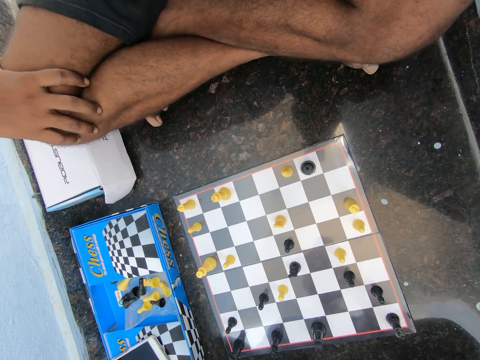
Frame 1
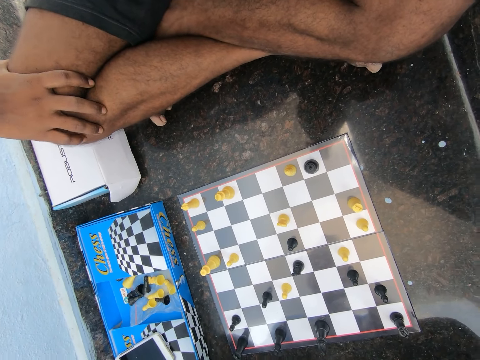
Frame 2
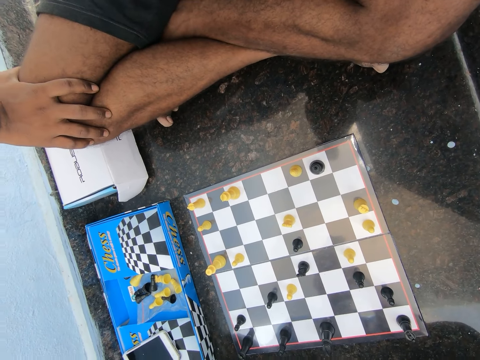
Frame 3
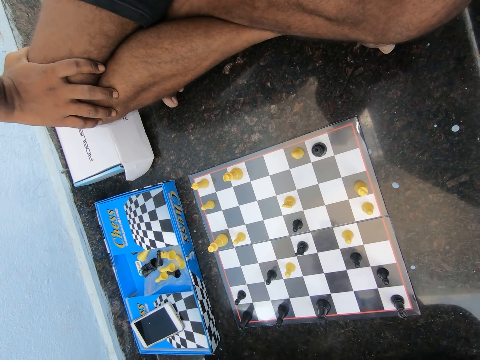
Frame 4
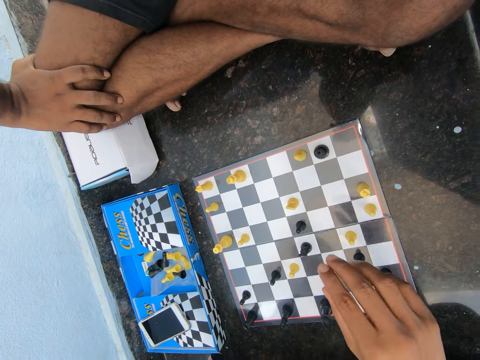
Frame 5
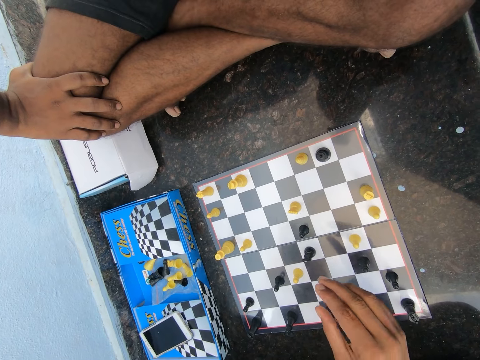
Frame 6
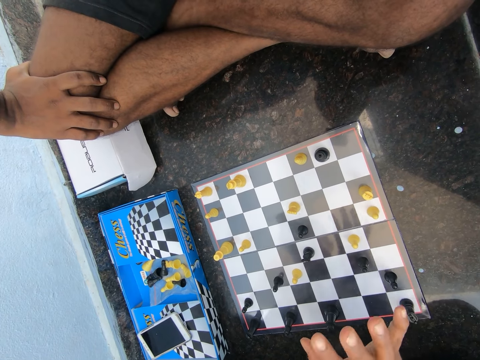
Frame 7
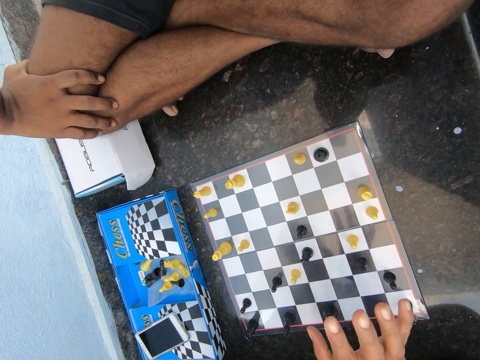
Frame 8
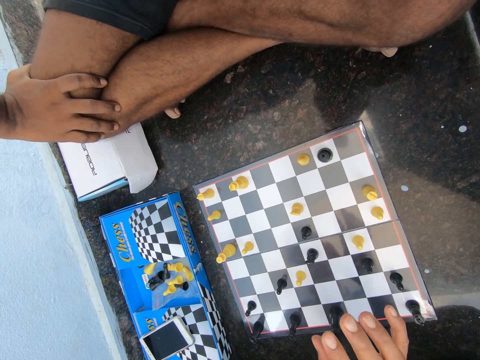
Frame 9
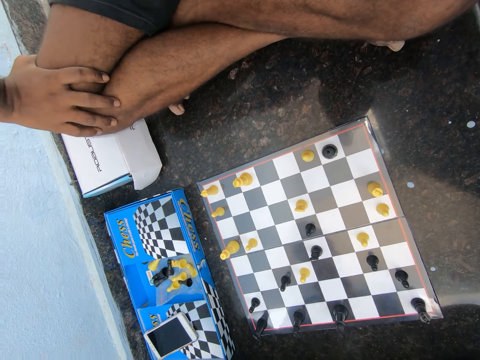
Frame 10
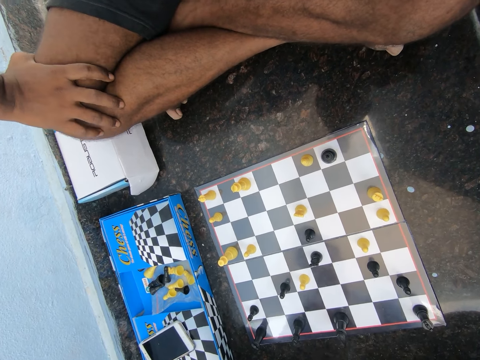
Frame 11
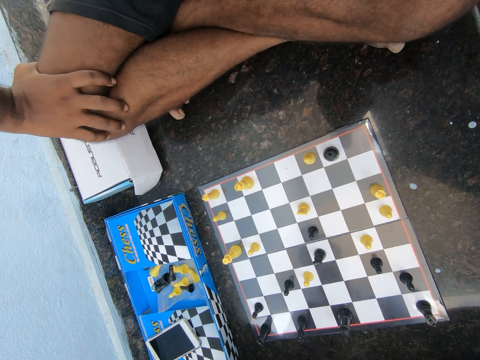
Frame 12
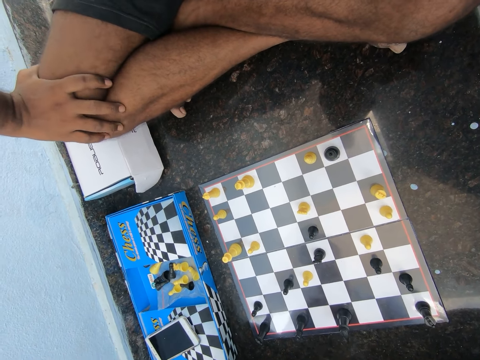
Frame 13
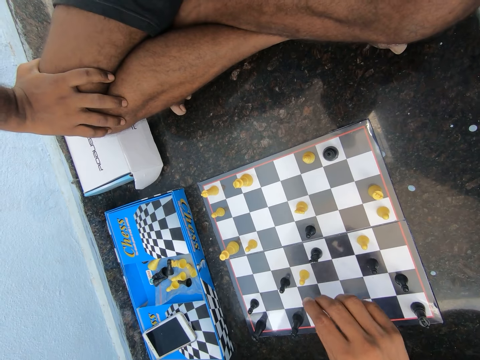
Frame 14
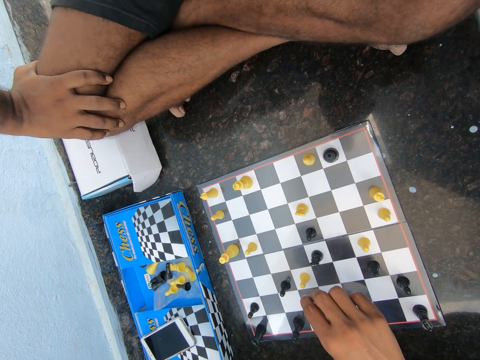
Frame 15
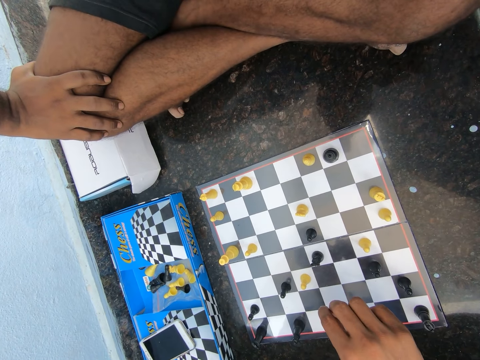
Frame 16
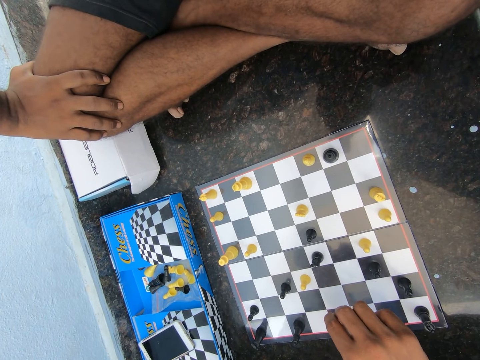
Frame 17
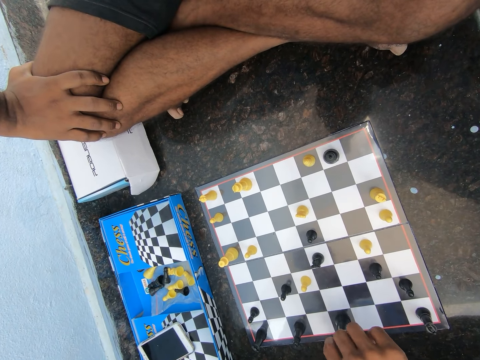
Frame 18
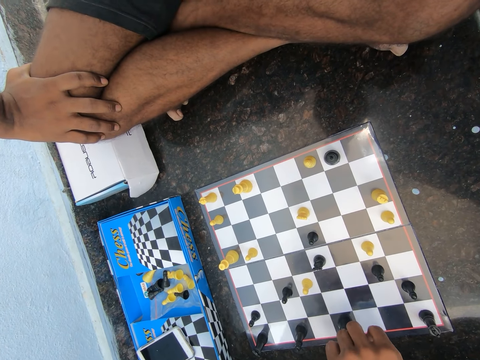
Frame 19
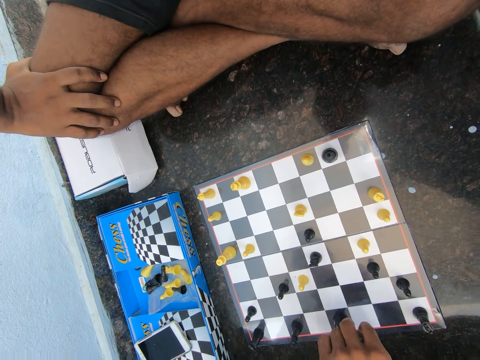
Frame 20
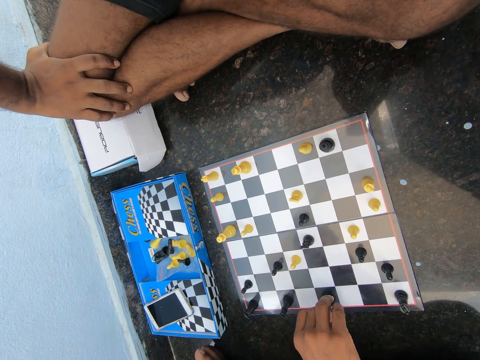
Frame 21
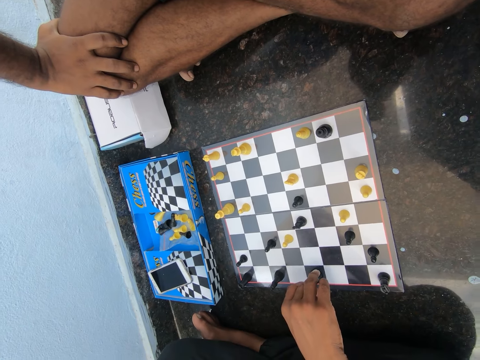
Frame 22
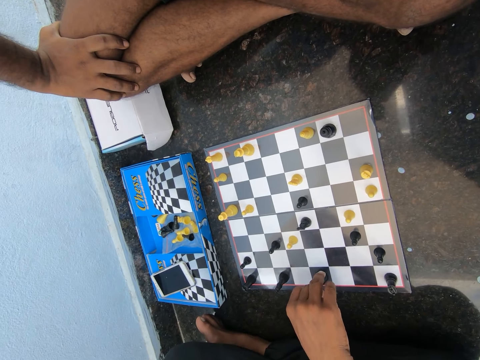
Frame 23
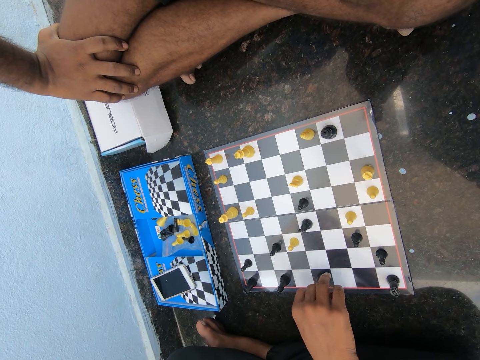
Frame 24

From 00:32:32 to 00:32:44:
A man stops shaking his right hand. The camera wearer moves a hand over the chess board. They use gestures. They discuss with the man in the room. The man shakes his knee with a hand and shakes his right hand on his lap. The camera wearer looks at the chess board. They move a hand over the chess board. The man stops shaking his right hand. The camera wearer holds a chess pawn.

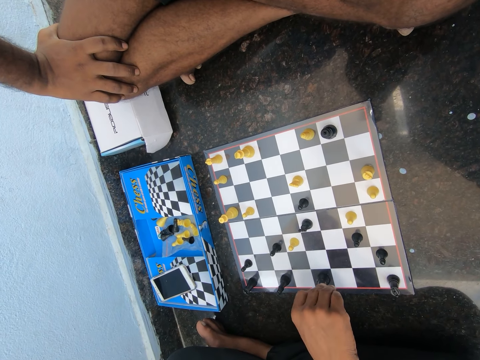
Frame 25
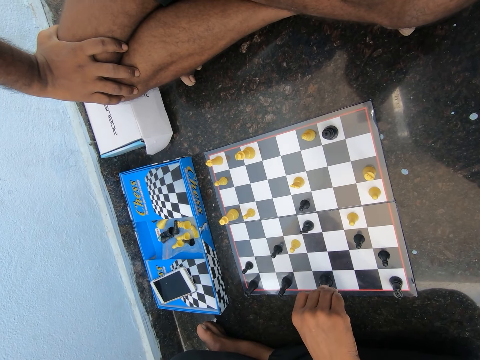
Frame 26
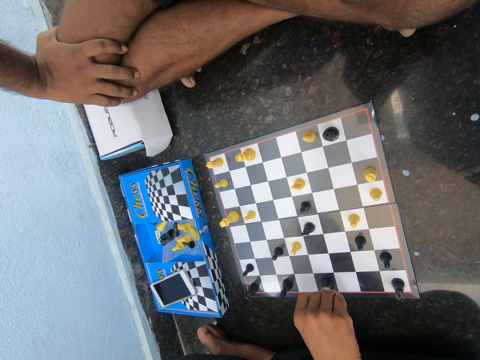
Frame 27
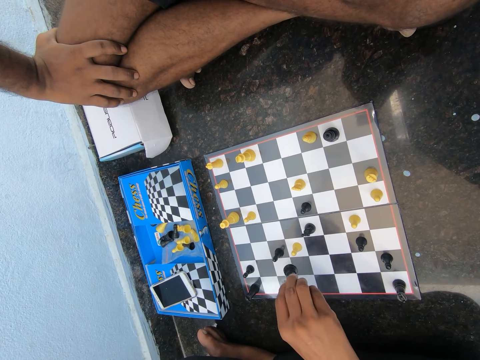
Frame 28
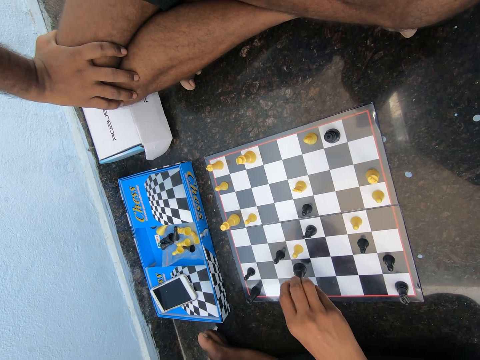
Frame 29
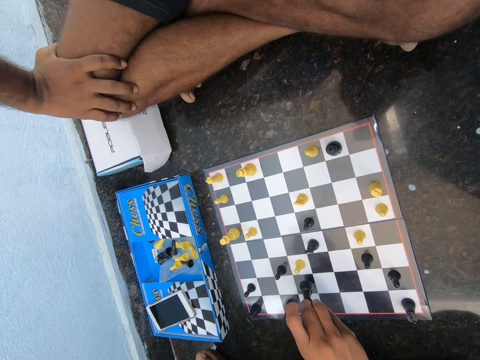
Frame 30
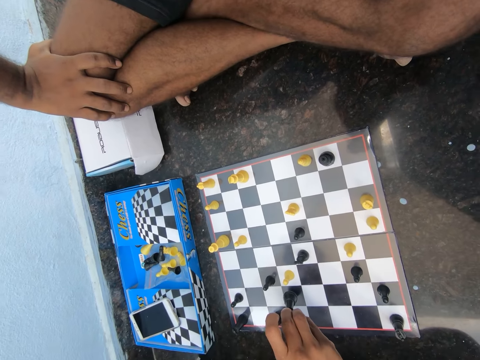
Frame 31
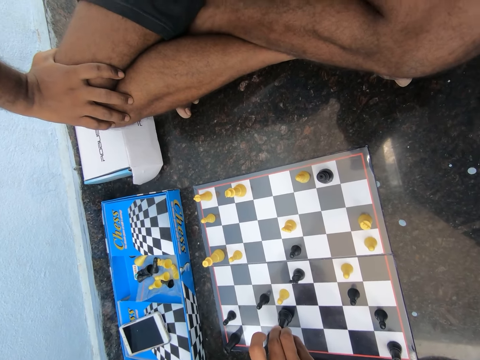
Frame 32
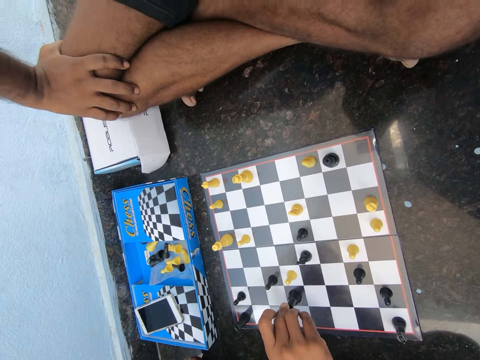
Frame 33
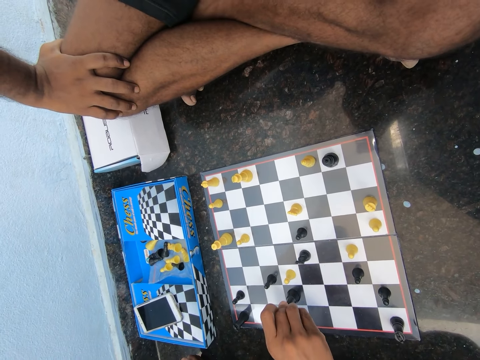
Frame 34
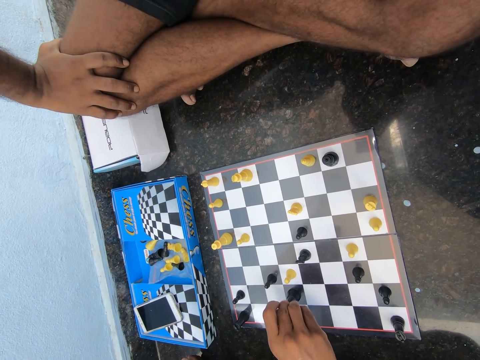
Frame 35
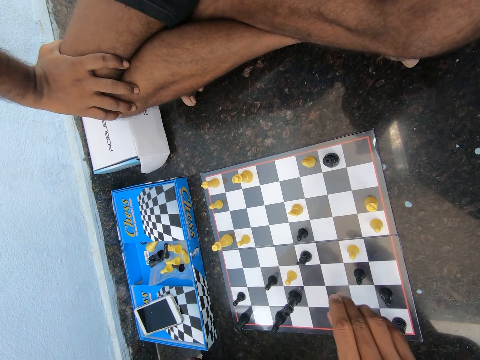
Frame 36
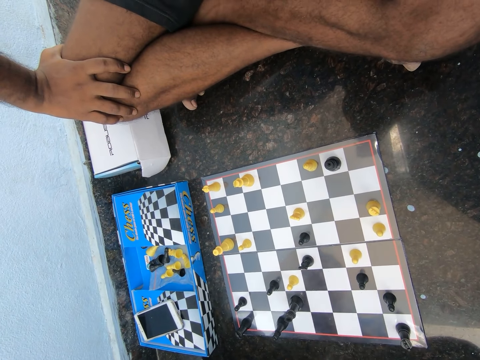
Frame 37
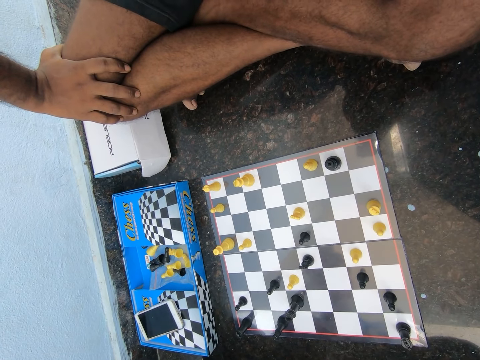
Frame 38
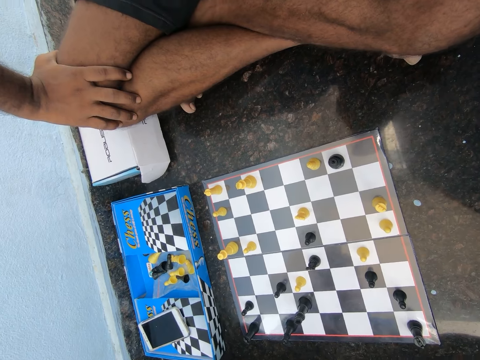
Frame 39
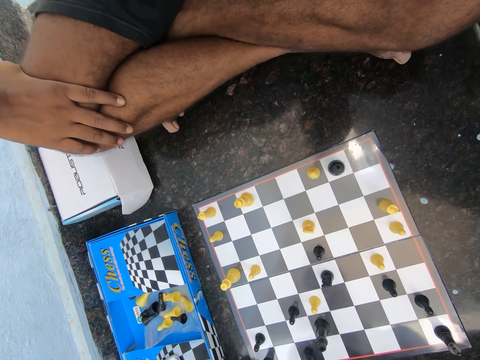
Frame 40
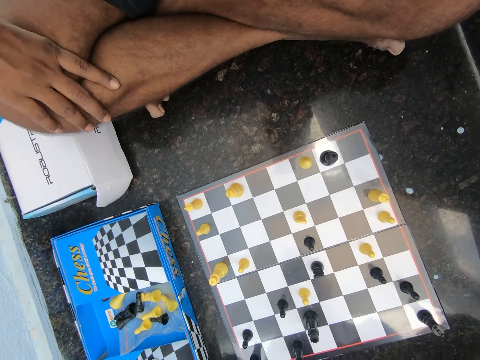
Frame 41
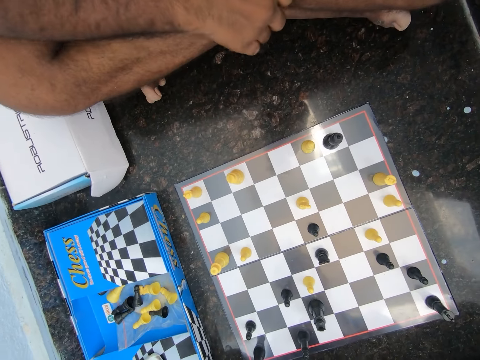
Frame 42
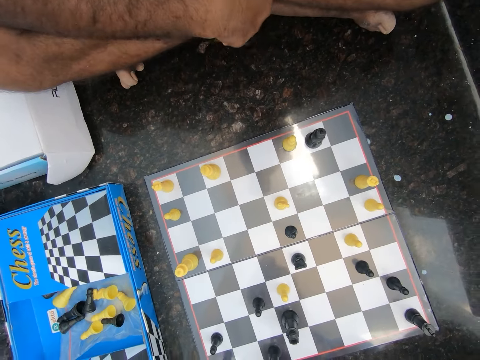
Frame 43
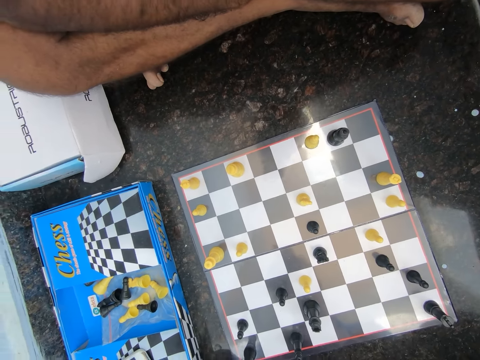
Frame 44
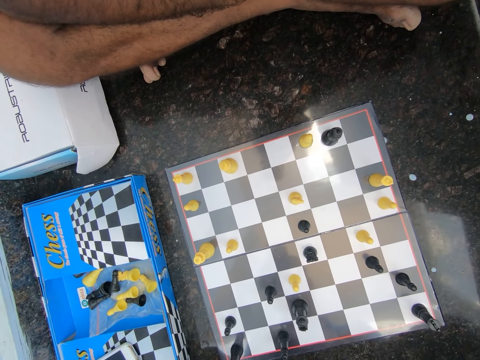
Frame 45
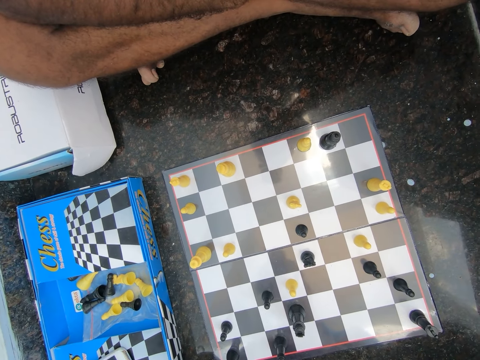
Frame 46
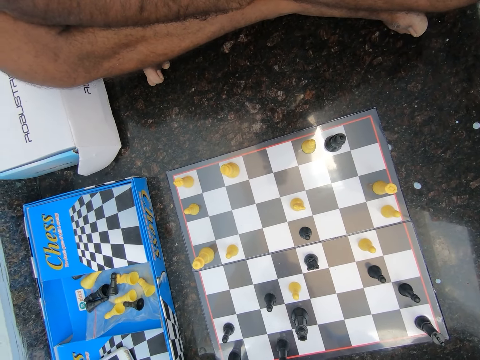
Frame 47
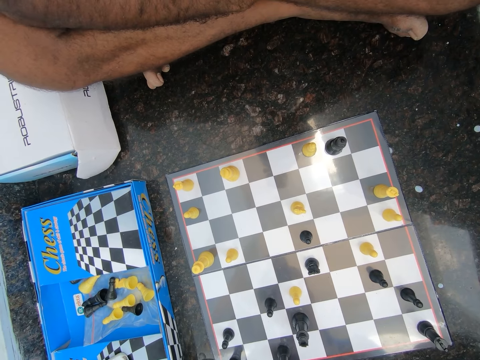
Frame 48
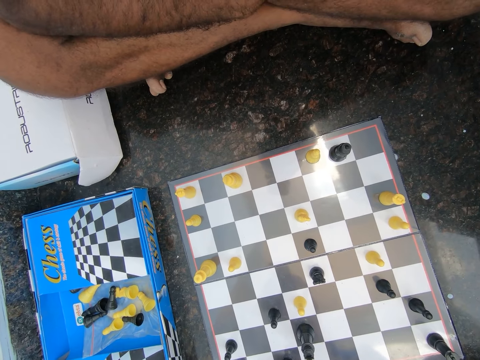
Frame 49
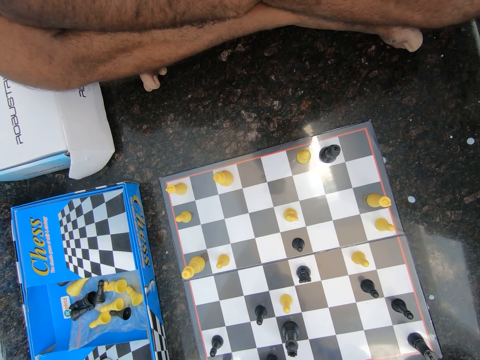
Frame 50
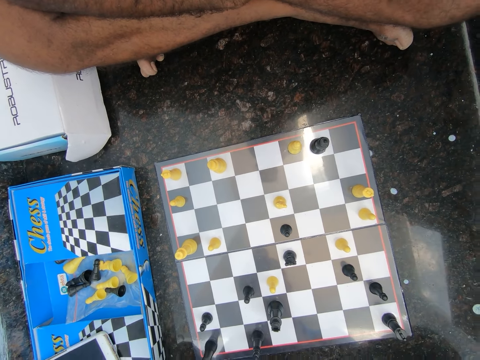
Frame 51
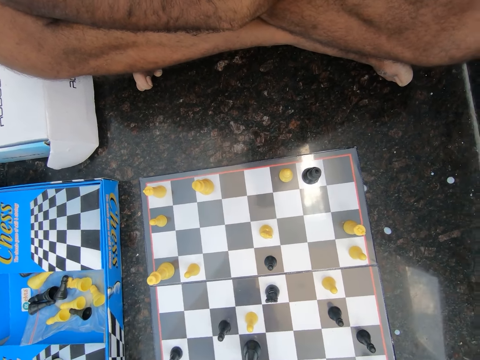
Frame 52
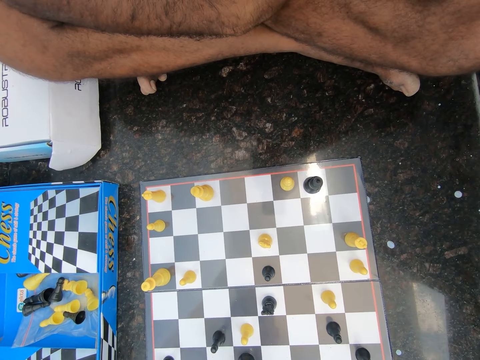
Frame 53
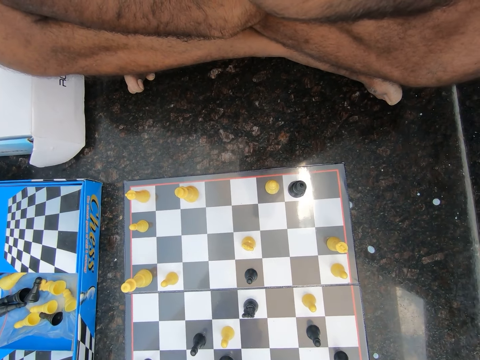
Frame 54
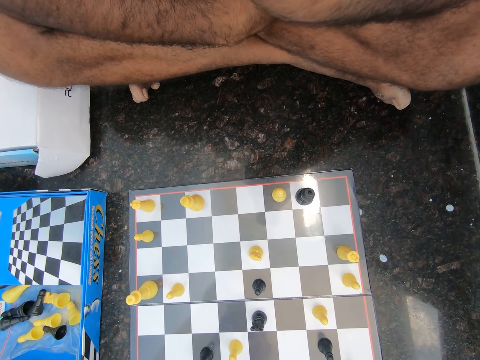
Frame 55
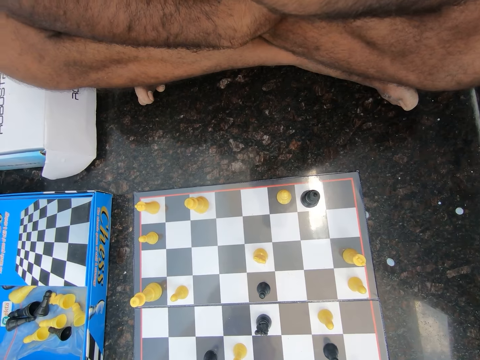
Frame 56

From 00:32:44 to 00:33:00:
The camera wearer moves a chess pawn across the chess board. They play chess on the floor in the room. They look at the chess board. A man moves a hand. The man adjusts his right hand.
